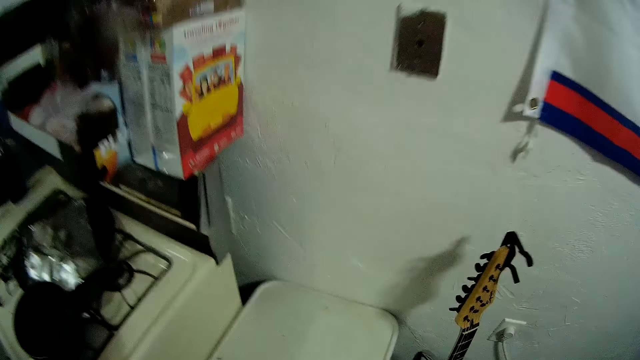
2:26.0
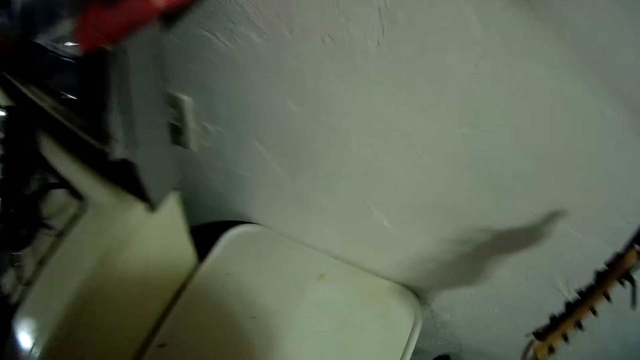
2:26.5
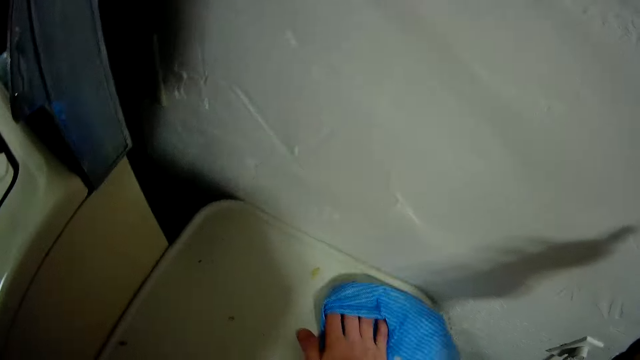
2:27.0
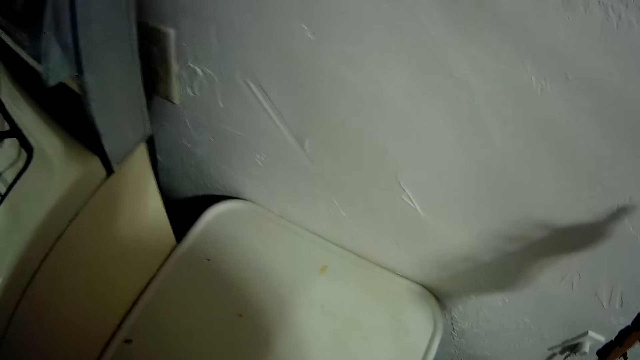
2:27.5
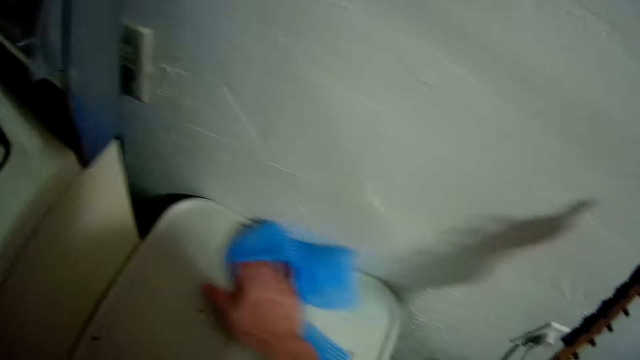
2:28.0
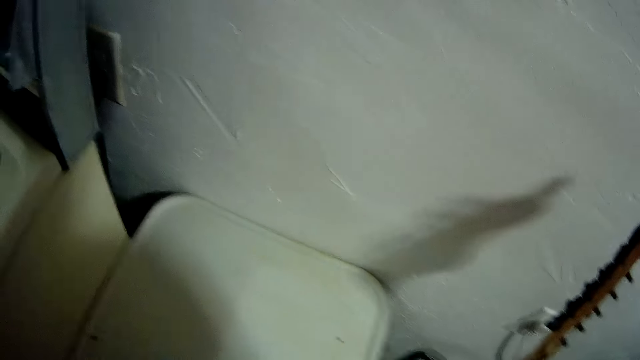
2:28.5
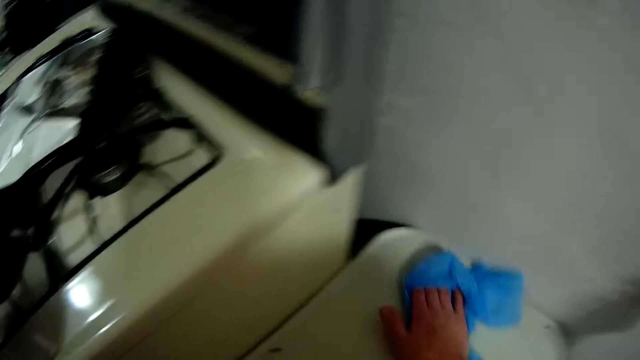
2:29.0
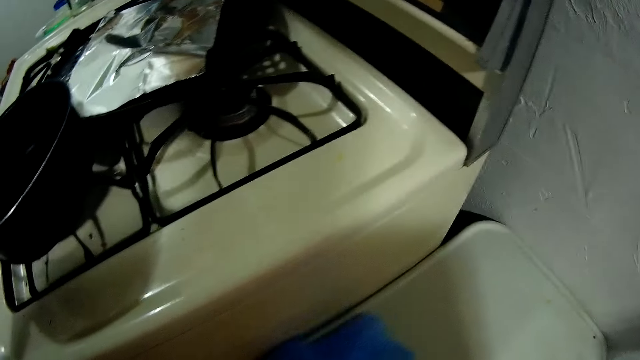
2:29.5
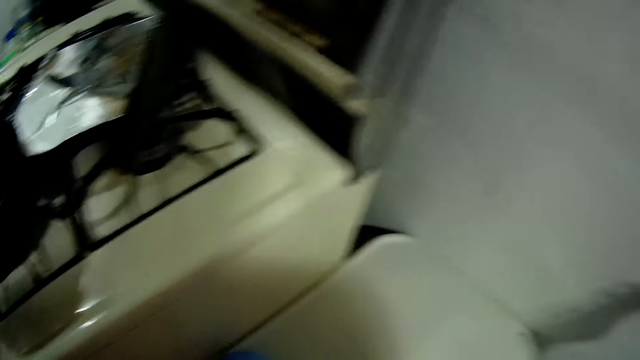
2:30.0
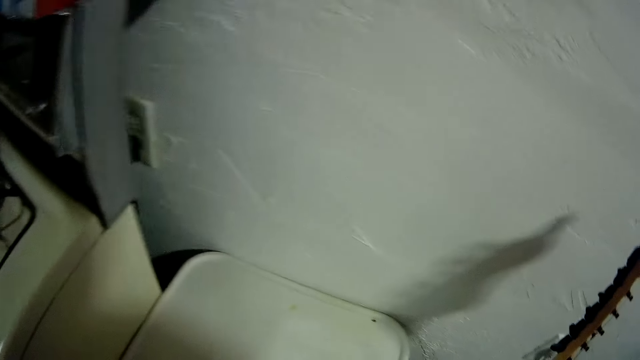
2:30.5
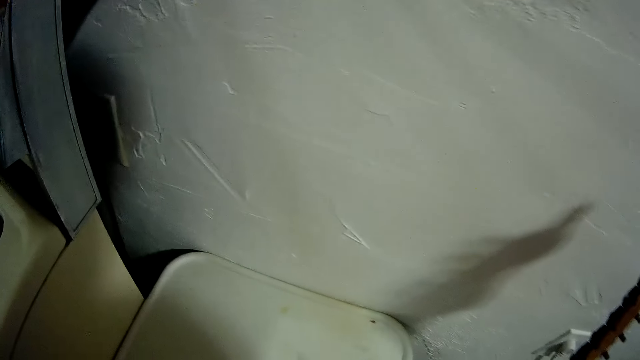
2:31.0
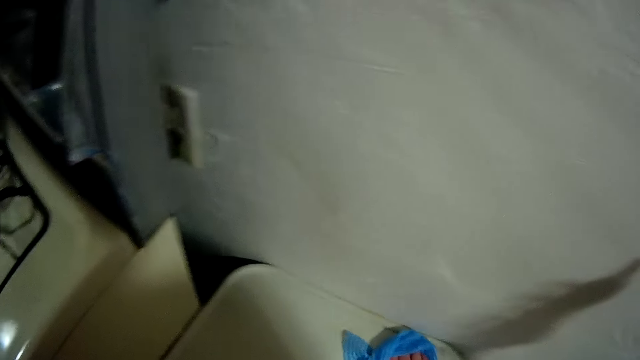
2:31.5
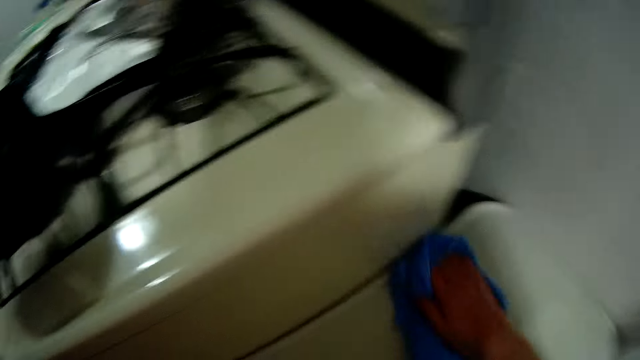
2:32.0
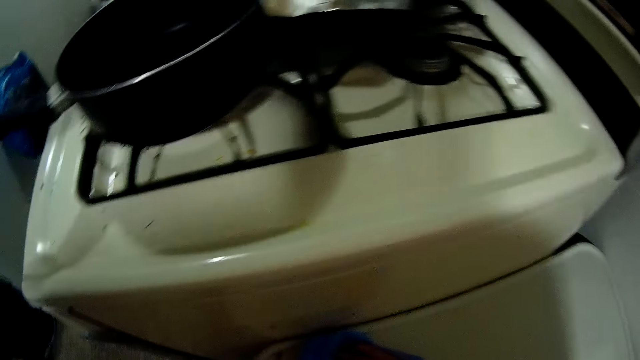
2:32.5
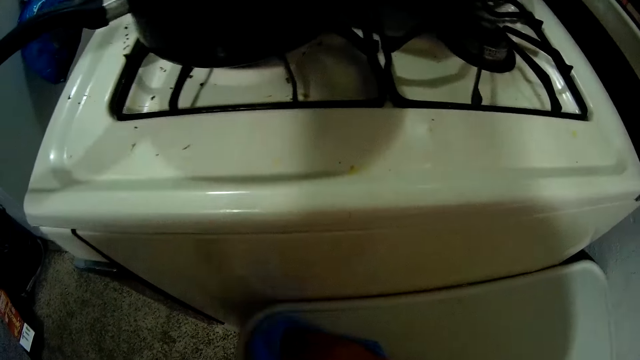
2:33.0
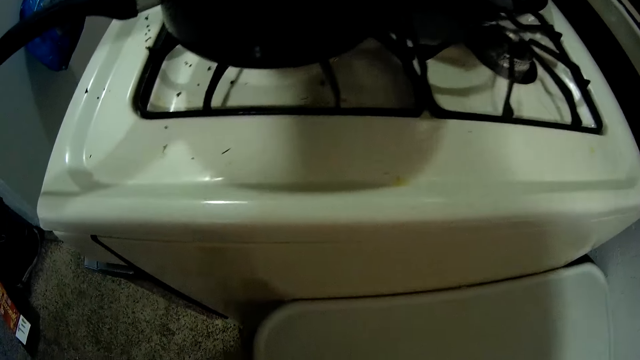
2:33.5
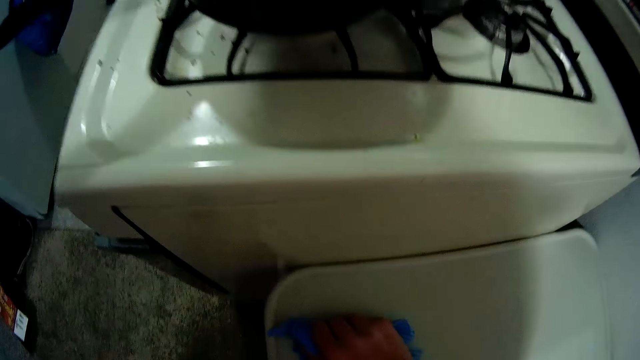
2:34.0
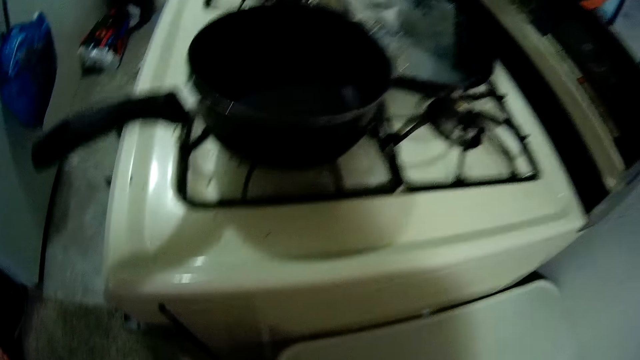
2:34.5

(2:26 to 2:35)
The camera wearer cleans the table beside the cooker with a cloth.

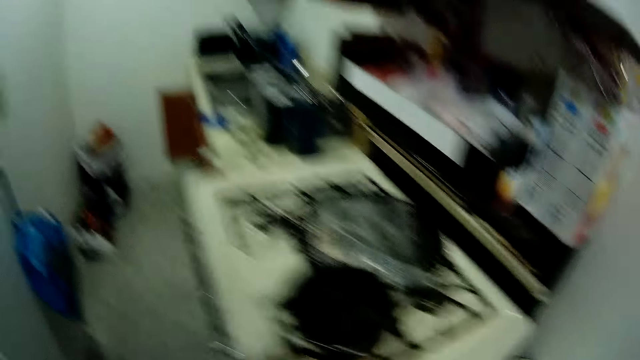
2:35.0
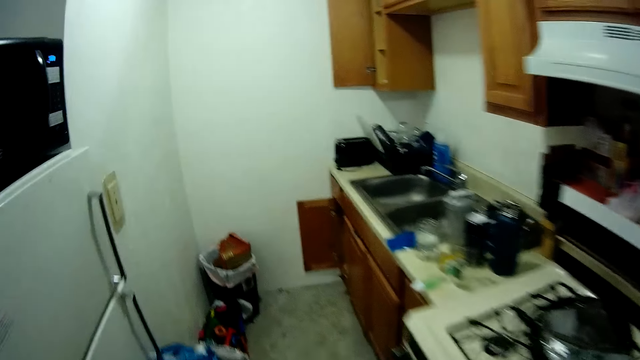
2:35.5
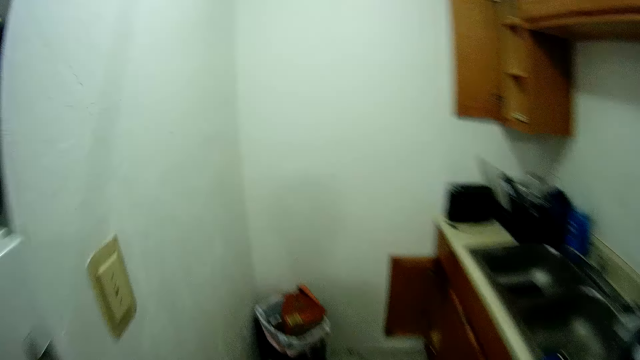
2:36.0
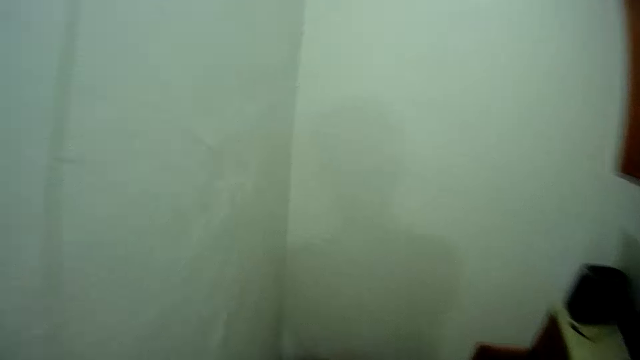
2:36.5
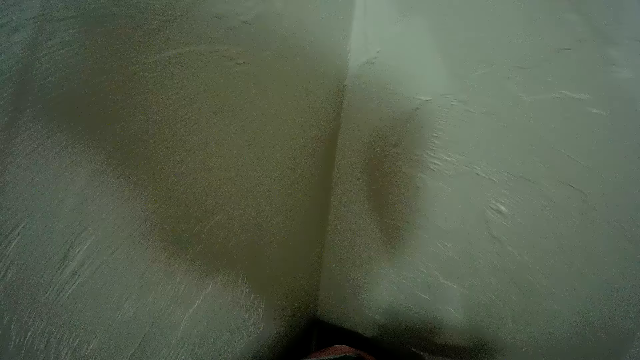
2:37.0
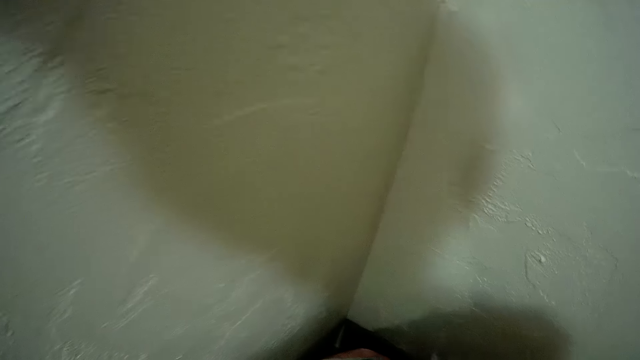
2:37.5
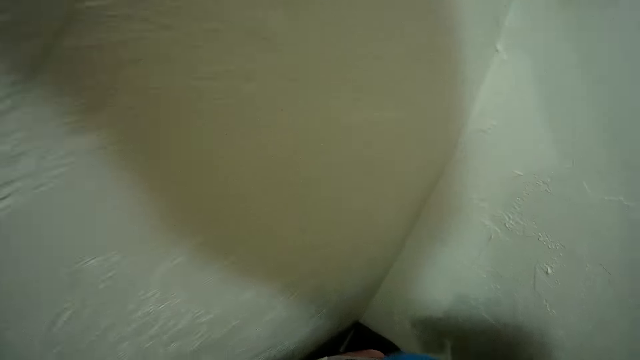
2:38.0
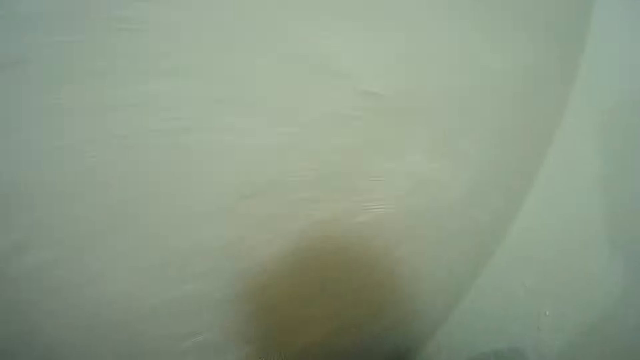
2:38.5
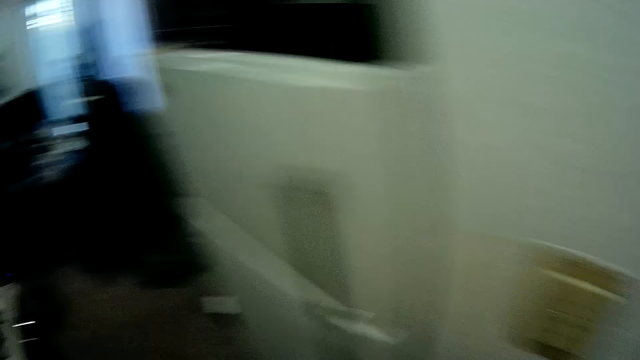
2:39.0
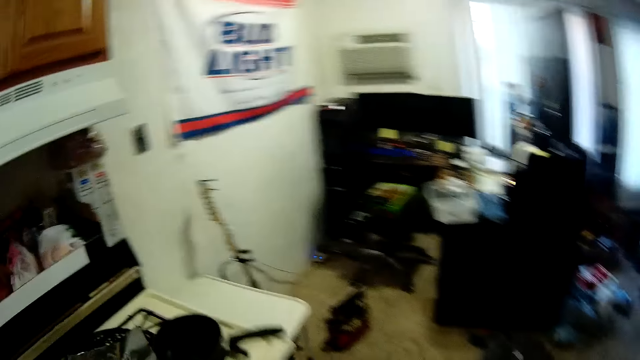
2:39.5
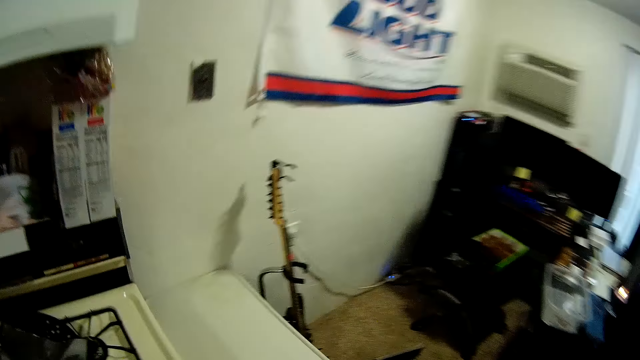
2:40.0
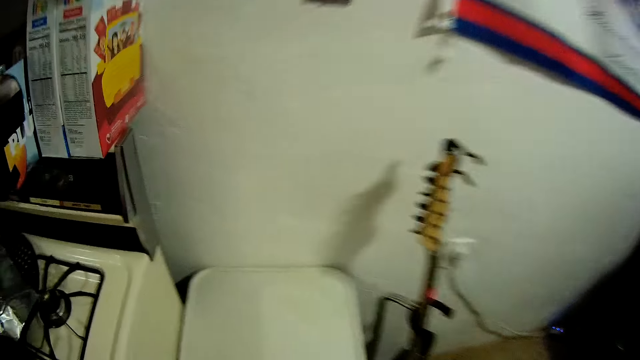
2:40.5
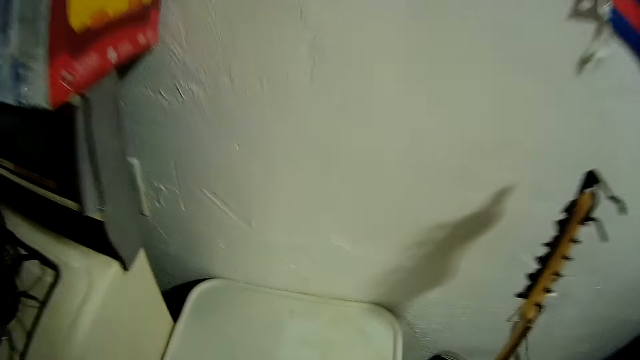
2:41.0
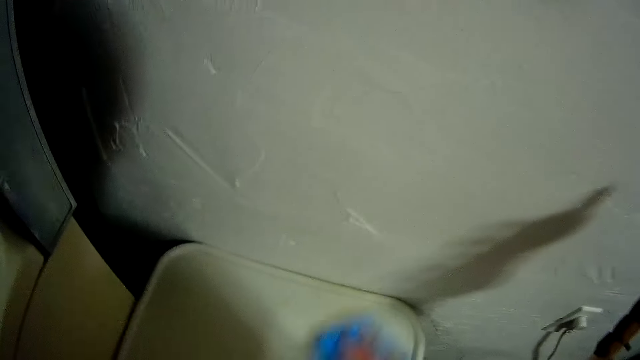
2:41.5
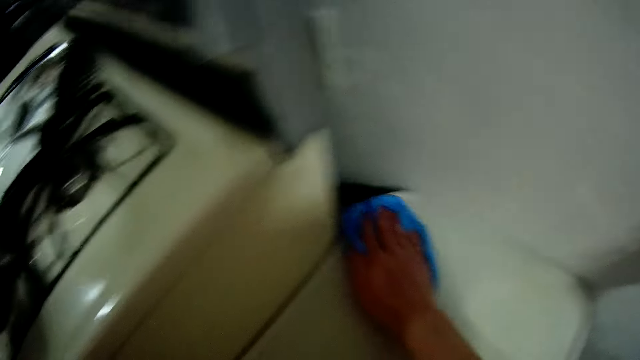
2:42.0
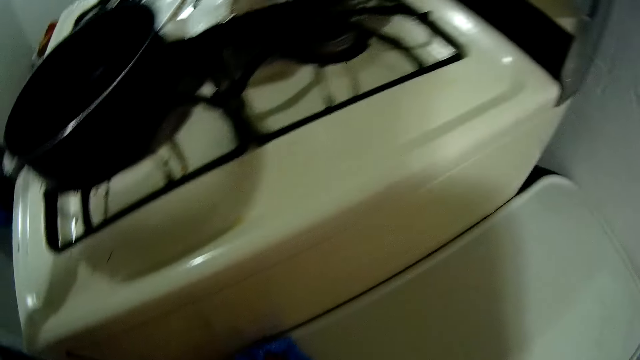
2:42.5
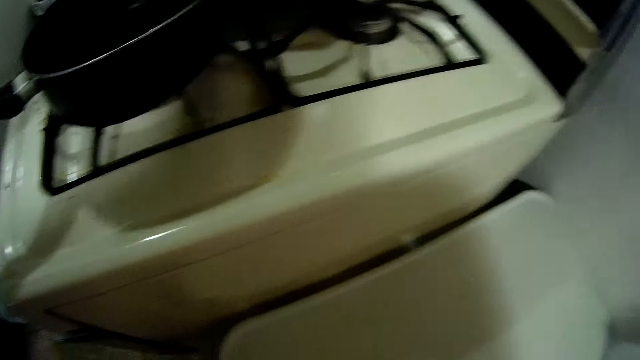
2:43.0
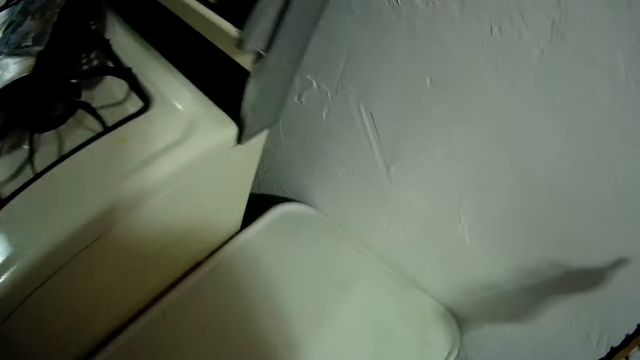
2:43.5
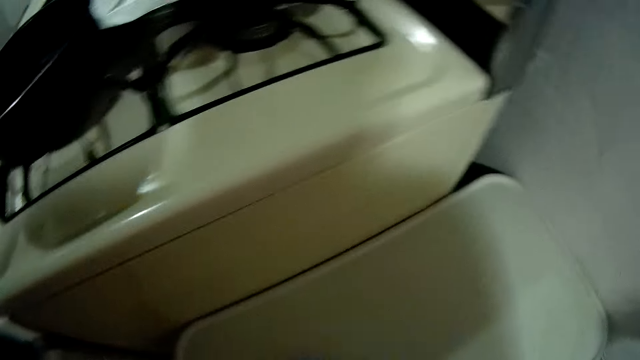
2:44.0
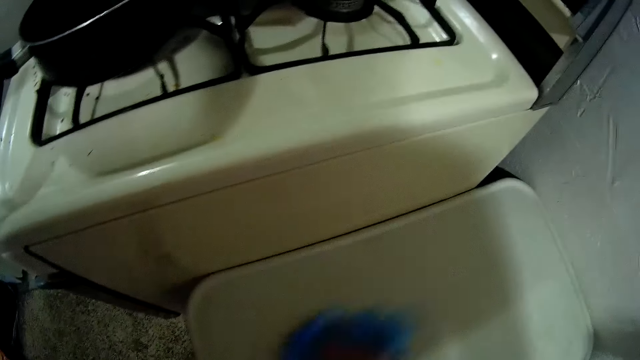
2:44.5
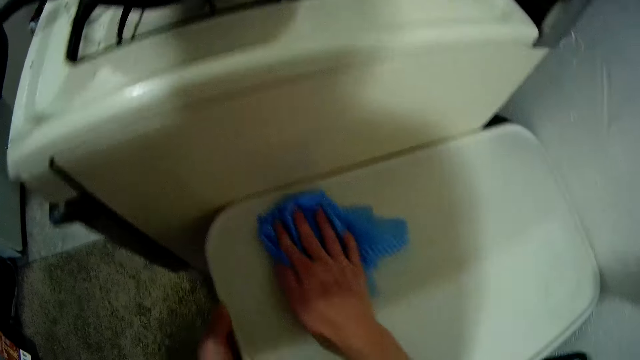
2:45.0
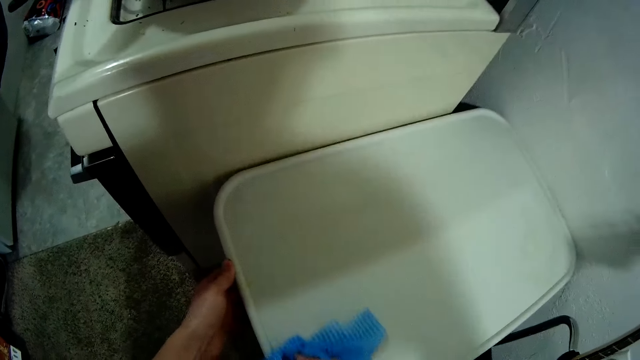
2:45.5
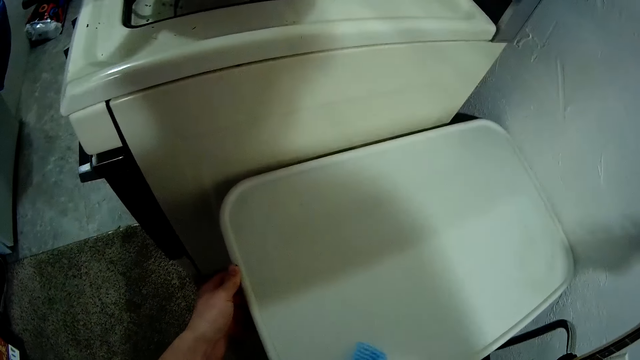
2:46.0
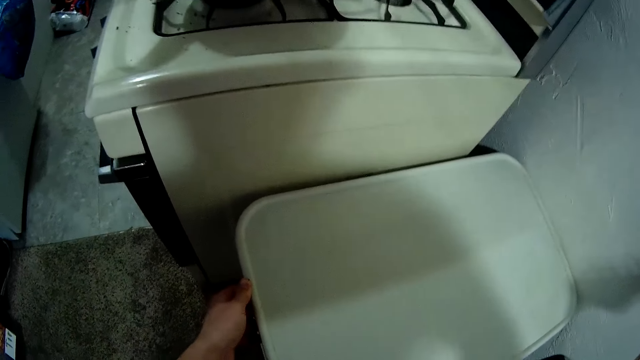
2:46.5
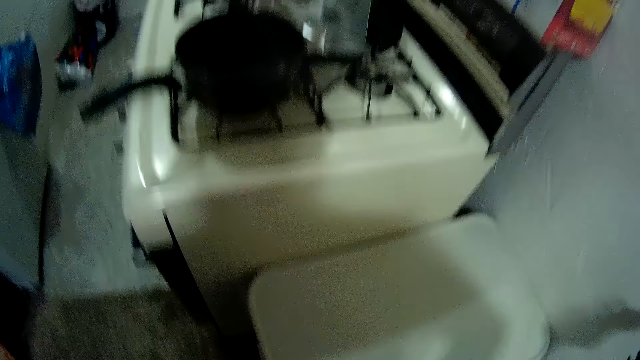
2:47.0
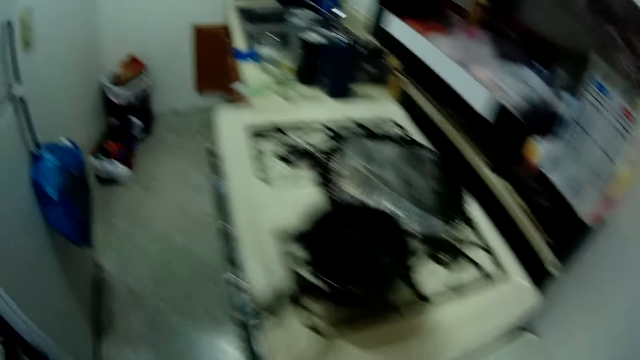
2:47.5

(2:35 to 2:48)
The camera wearer moves to the trash can in the kitchen. They move back to the table beside. They clean the table beside the cooker with the cloth. They hold the container.
